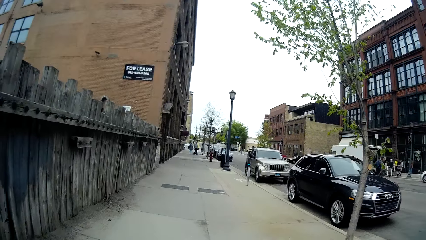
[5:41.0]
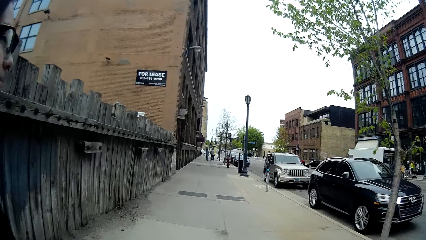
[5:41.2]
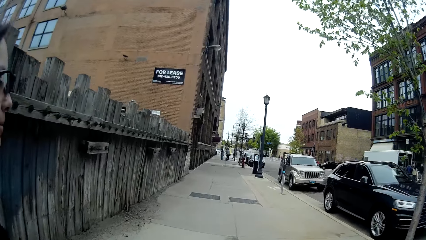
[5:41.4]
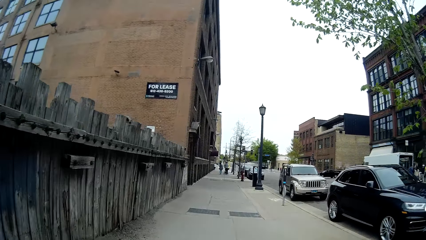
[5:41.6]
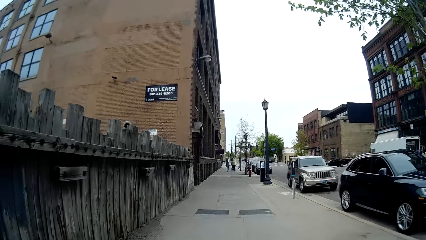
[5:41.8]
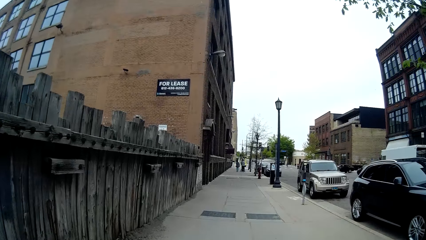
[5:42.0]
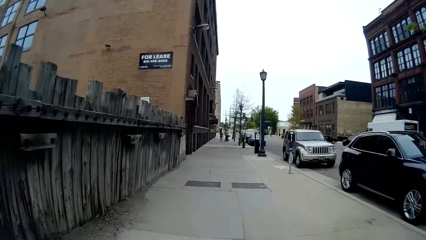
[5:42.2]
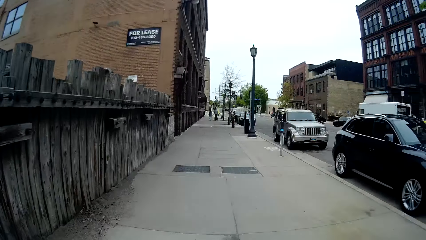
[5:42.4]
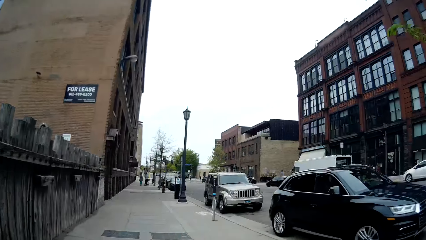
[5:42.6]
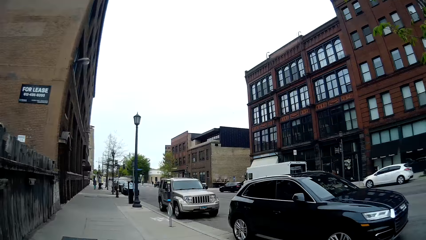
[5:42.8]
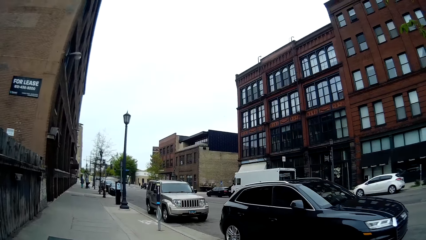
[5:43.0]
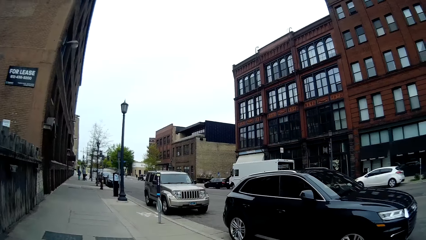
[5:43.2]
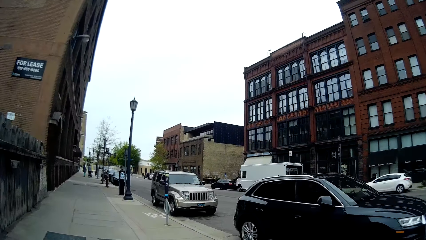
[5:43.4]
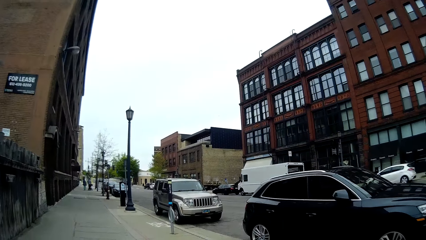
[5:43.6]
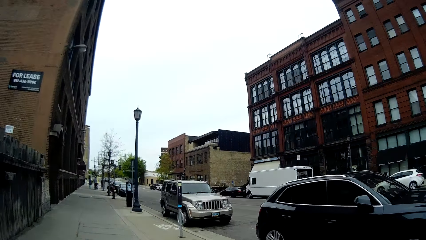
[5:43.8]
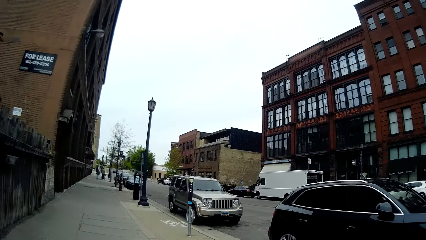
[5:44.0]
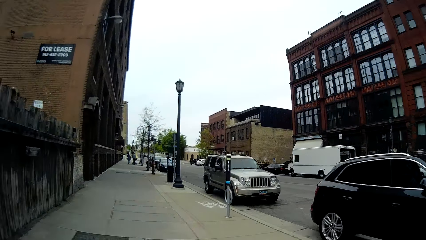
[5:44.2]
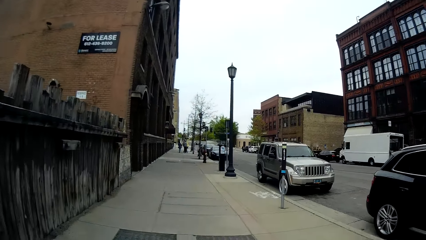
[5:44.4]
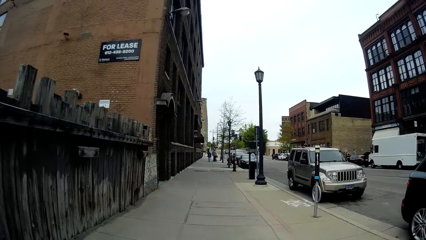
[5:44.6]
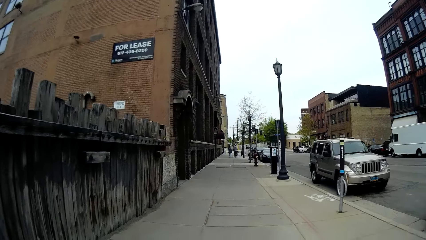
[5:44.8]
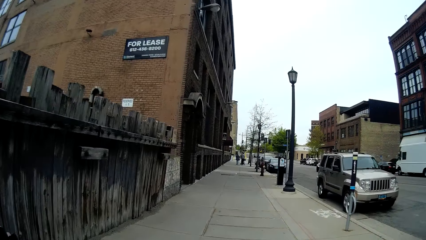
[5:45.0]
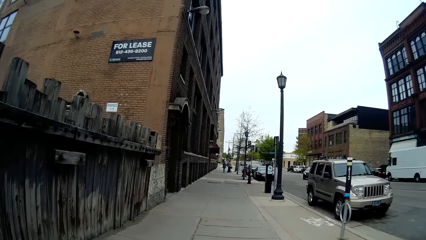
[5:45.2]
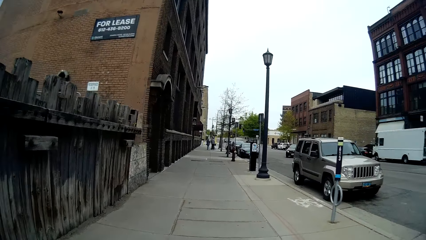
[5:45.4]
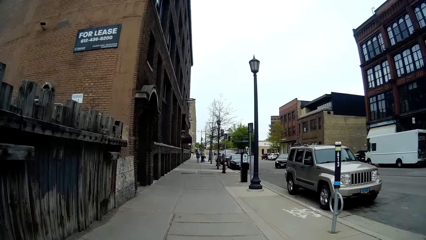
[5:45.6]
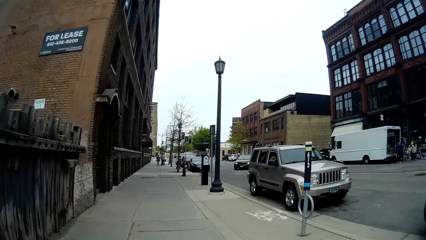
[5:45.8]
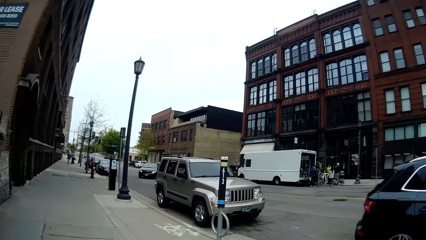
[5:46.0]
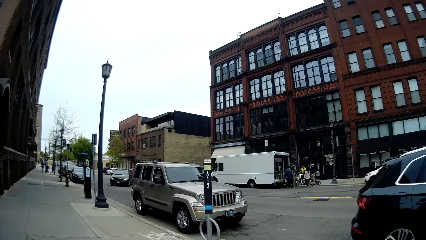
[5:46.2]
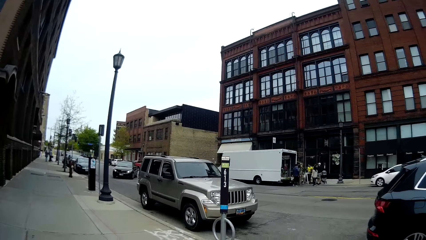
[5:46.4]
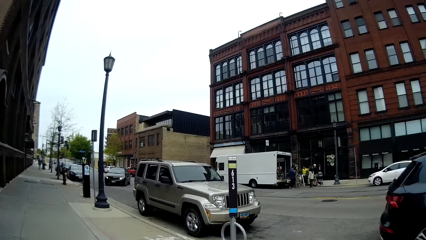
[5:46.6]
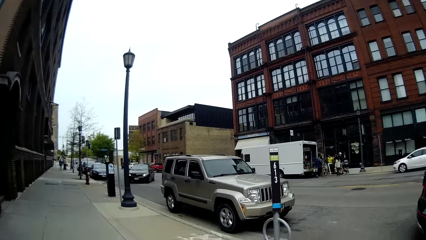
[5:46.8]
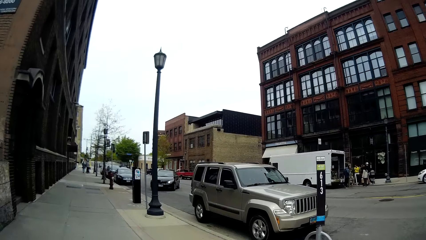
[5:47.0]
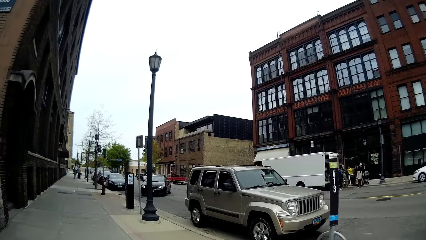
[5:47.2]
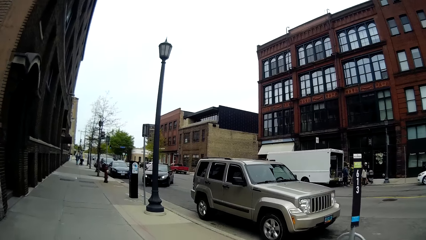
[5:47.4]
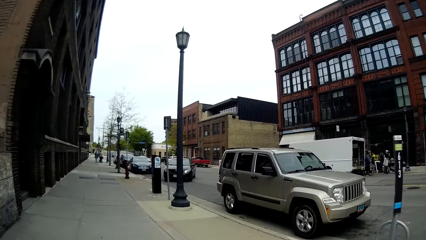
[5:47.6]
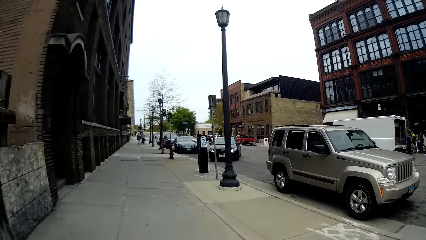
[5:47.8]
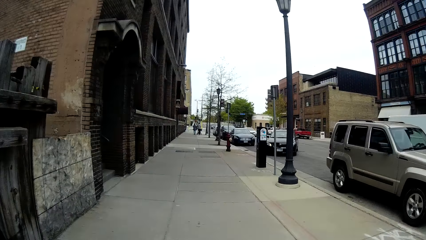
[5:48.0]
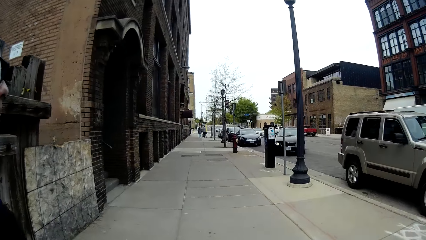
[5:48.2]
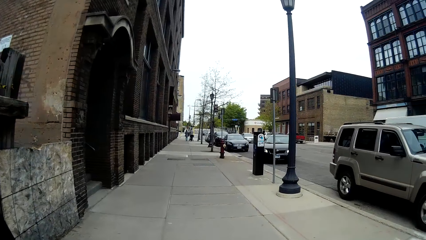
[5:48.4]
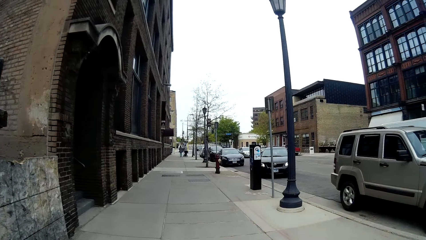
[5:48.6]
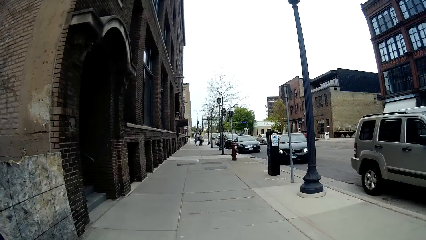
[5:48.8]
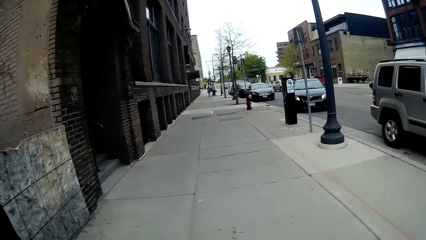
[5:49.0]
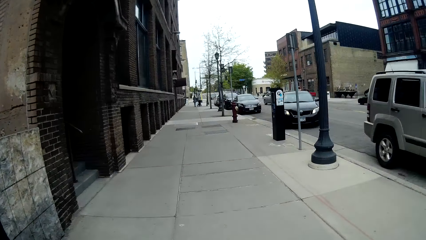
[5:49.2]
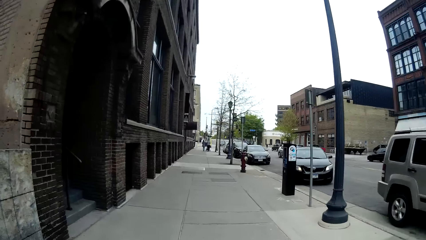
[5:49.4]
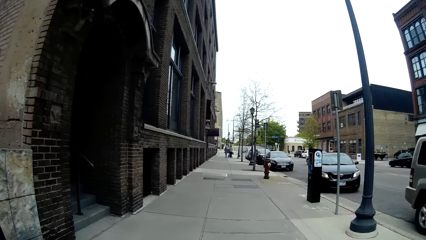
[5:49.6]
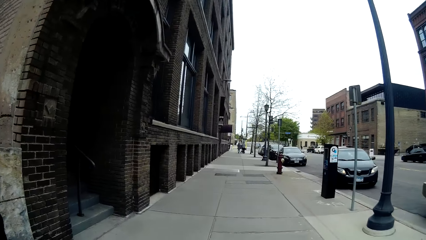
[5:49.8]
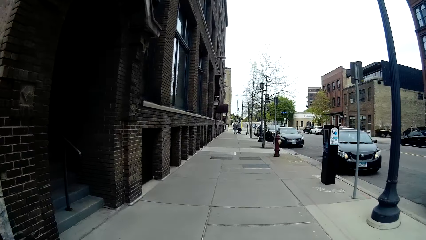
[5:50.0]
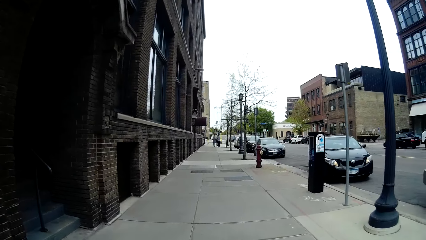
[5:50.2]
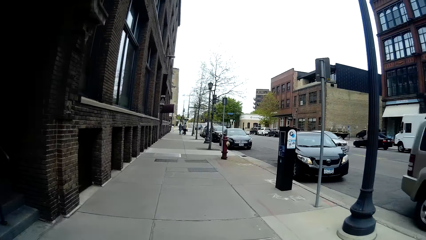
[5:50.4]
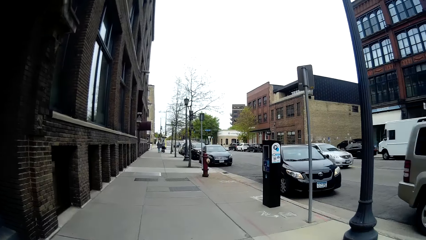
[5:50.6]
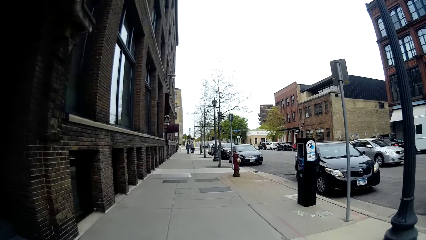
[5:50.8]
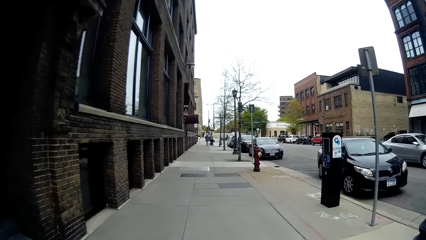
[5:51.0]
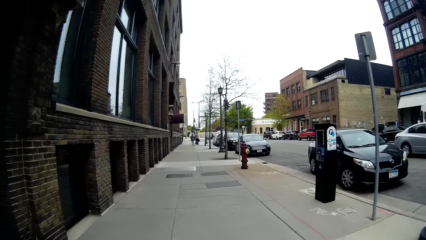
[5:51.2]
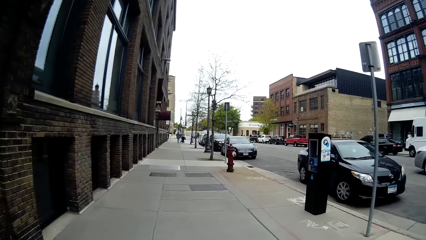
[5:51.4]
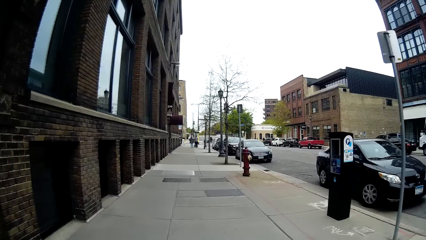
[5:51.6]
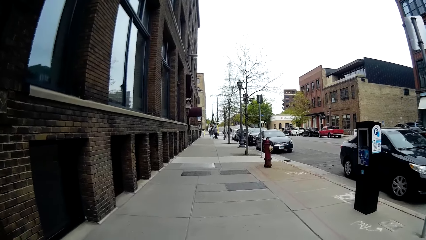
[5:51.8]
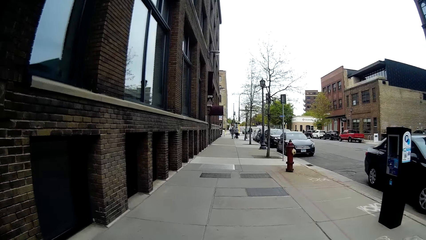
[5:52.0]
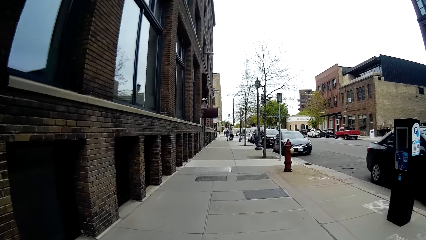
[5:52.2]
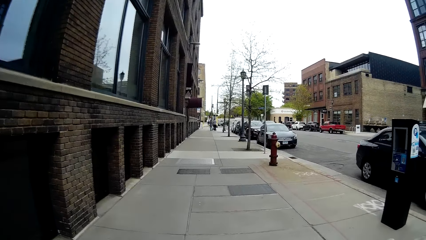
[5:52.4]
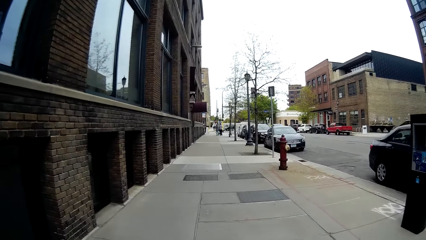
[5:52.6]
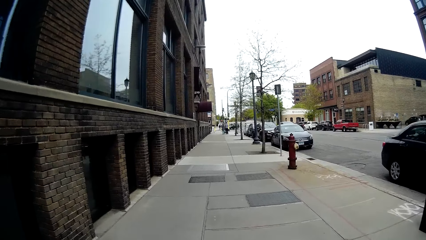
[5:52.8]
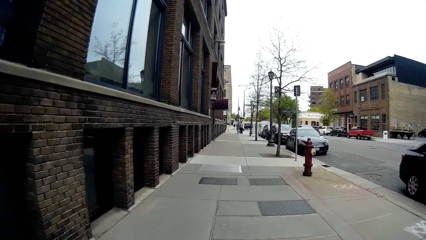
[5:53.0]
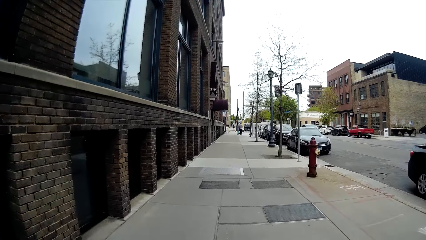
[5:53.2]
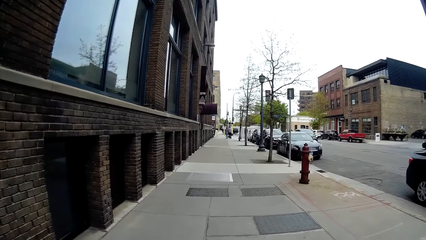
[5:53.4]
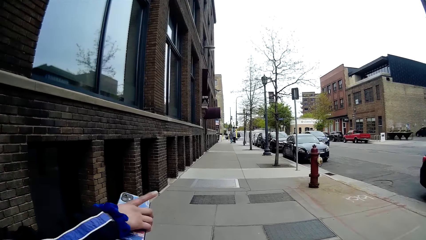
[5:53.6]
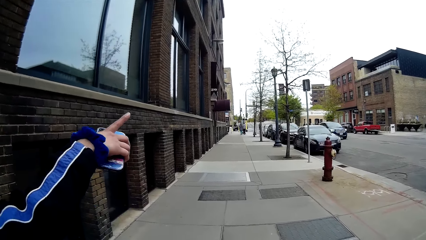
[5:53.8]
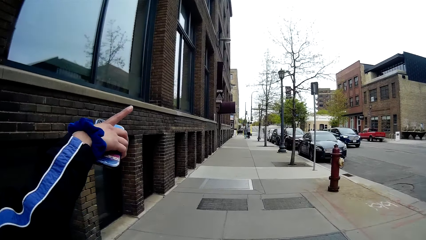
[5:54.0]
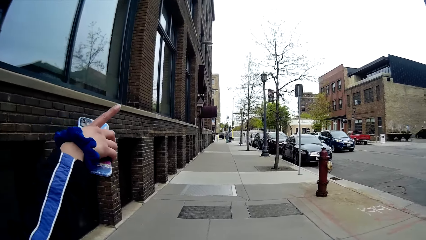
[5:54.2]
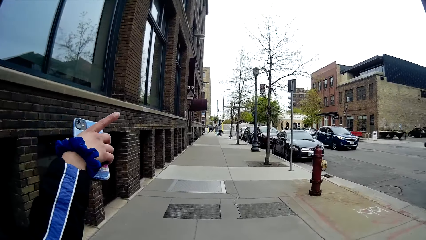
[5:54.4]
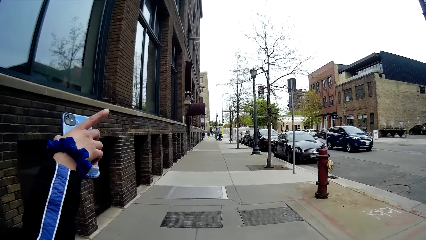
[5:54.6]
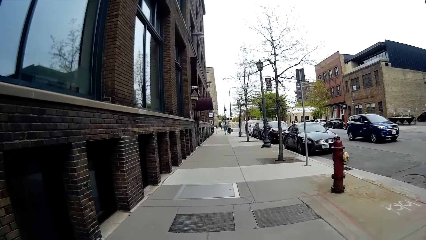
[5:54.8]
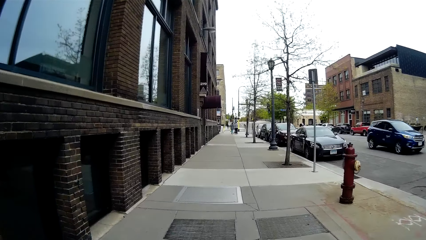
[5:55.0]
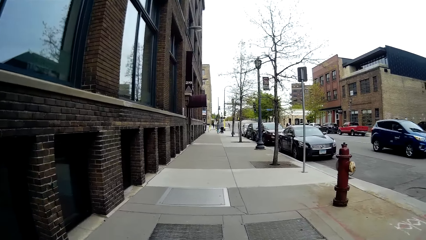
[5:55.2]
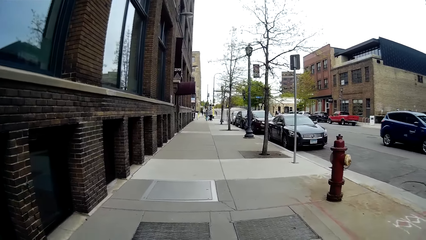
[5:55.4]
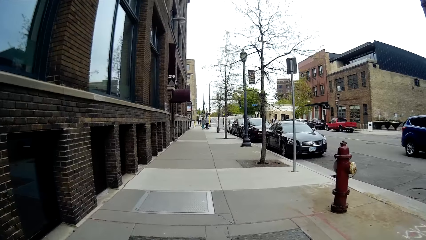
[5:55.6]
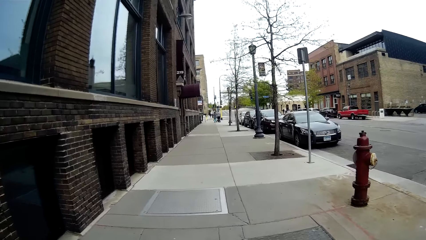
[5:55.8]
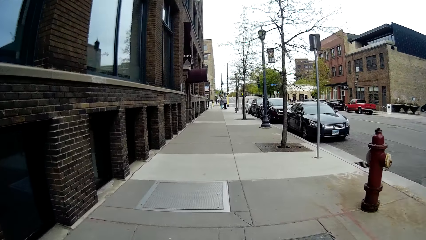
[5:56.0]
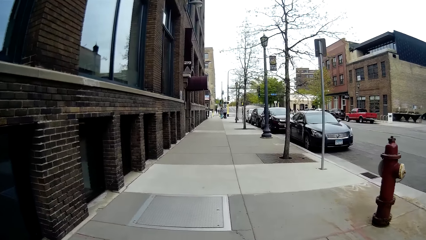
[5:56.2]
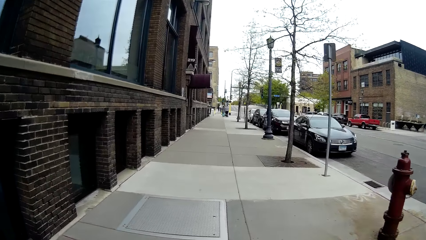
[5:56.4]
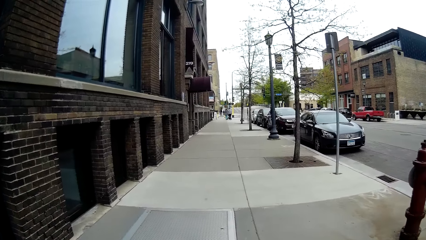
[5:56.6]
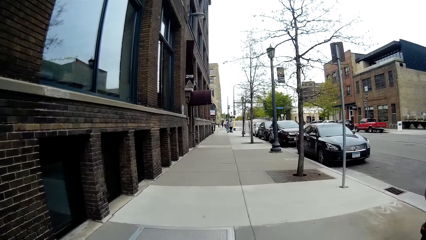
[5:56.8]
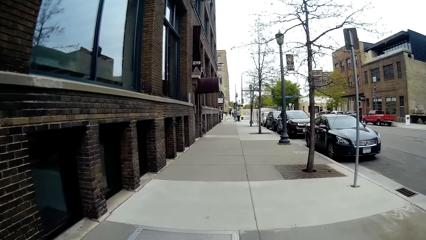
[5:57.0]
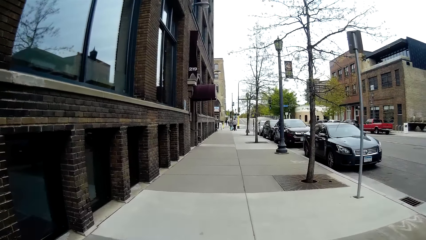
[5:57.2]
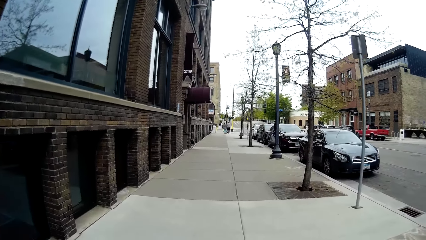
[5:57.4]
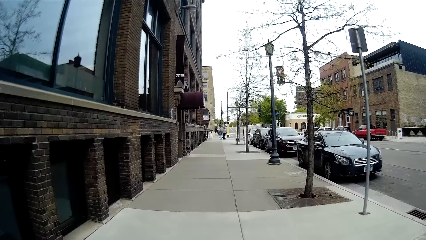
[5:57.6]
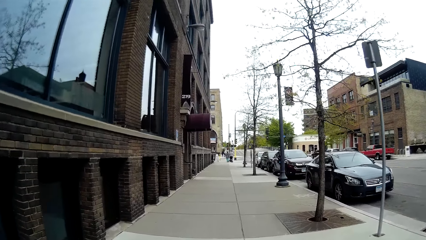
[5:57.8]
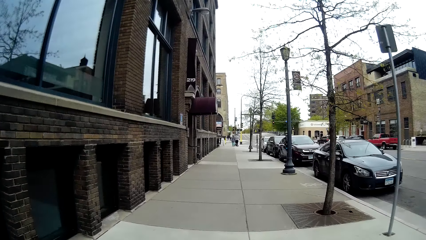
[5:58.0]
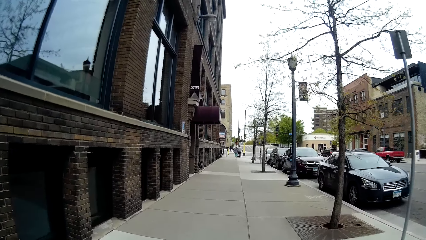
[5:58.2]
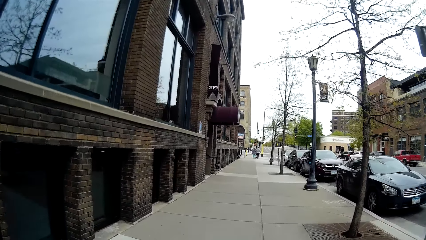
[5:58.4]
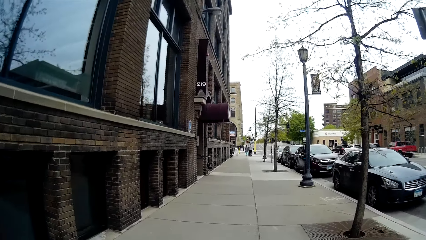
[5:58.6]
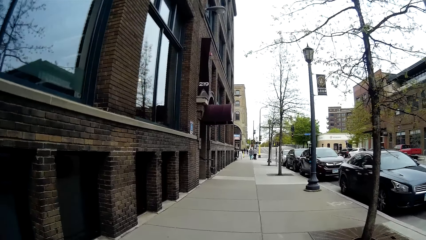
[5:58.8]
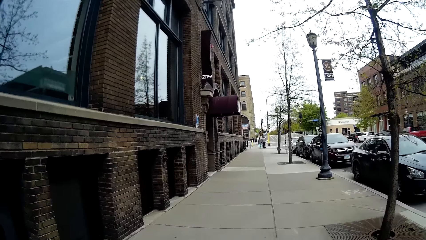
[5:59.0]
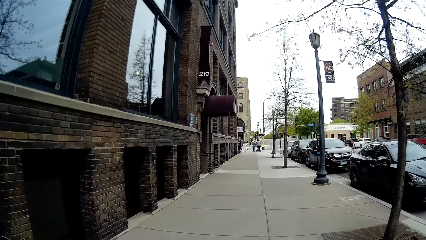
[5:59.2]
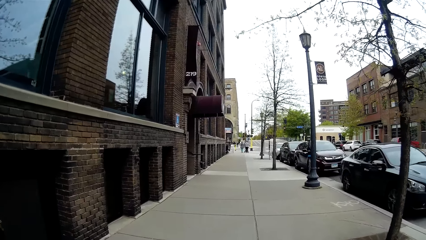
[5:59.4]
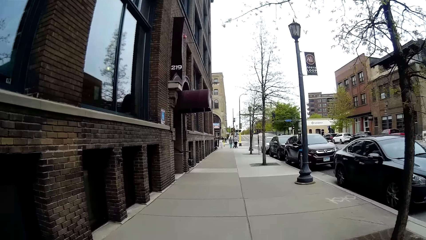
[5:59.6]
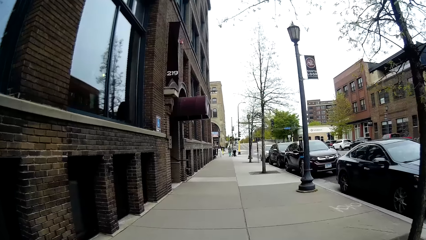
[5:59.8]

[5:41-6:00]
The camera wearer walks along the road. A woman points at a building.
